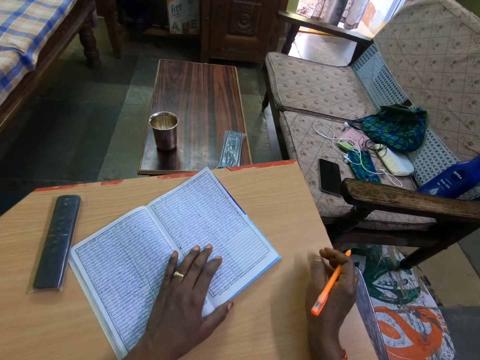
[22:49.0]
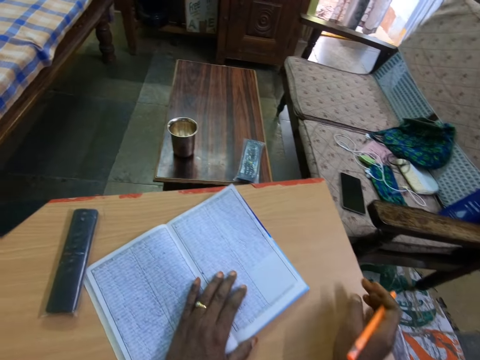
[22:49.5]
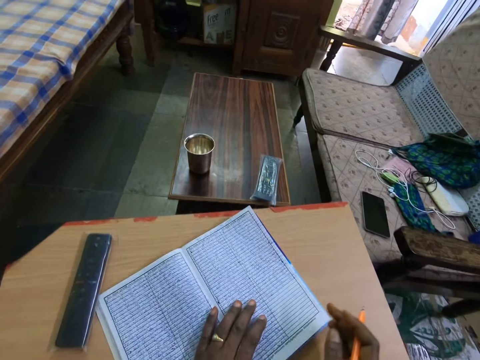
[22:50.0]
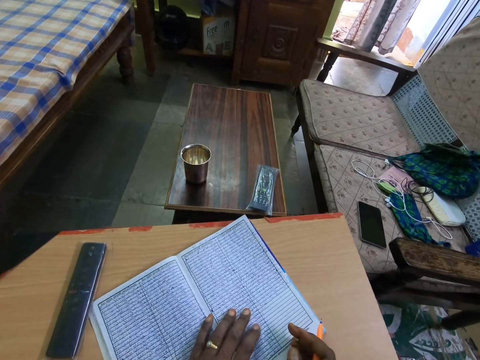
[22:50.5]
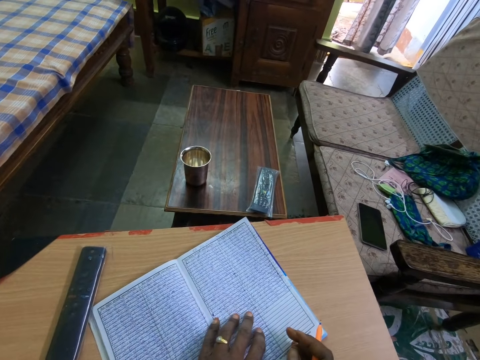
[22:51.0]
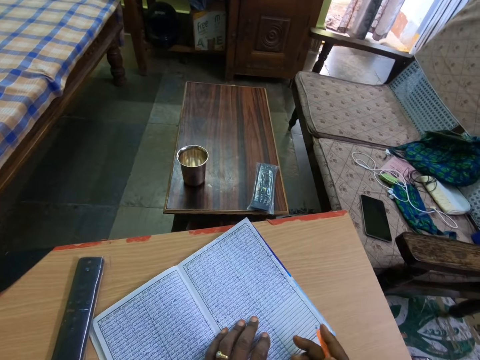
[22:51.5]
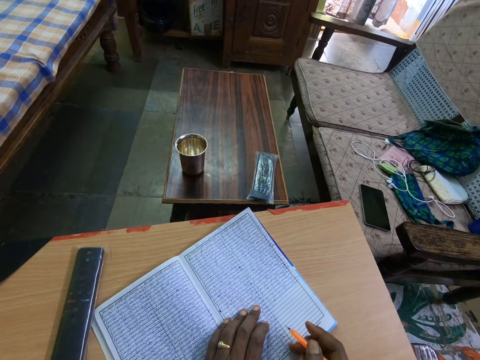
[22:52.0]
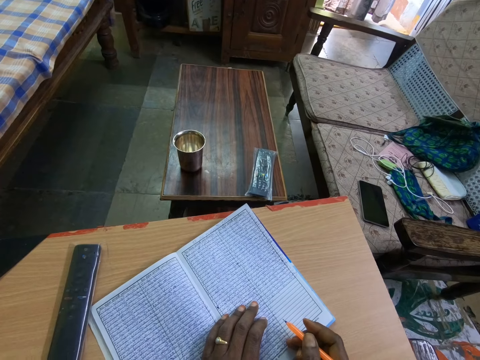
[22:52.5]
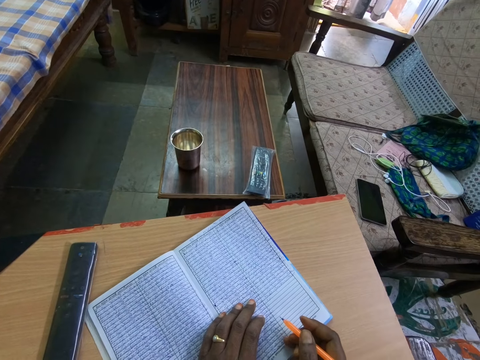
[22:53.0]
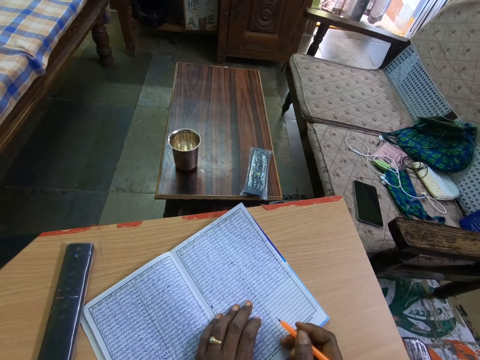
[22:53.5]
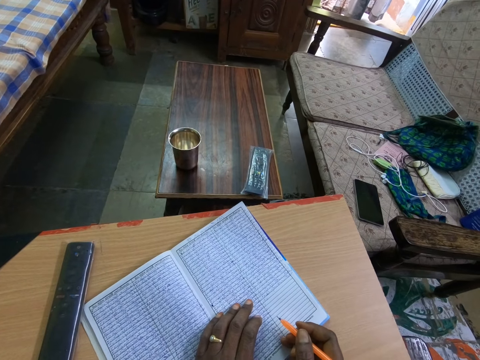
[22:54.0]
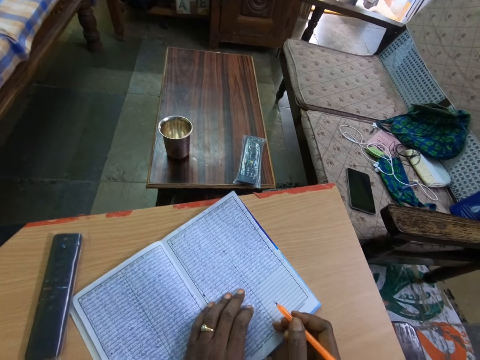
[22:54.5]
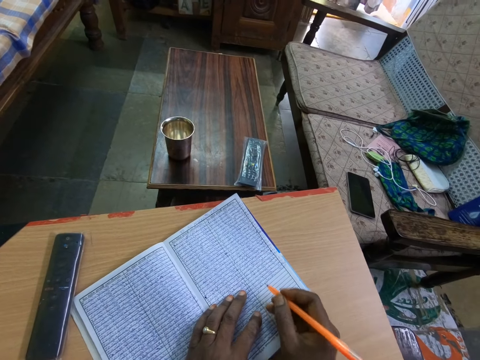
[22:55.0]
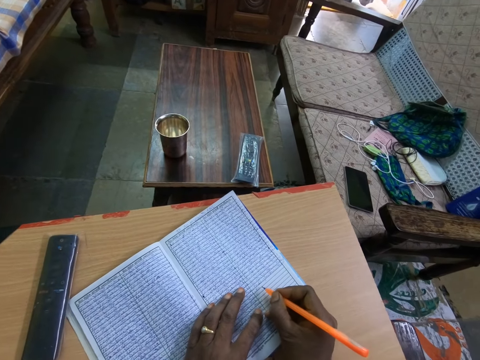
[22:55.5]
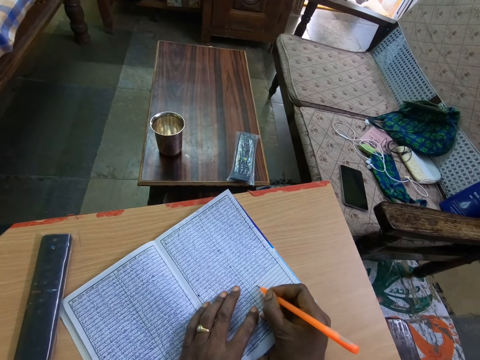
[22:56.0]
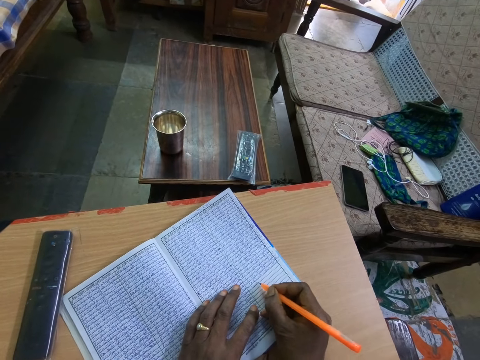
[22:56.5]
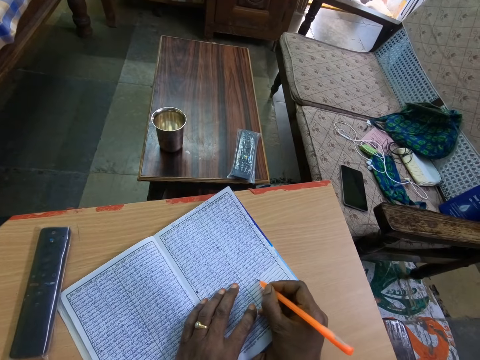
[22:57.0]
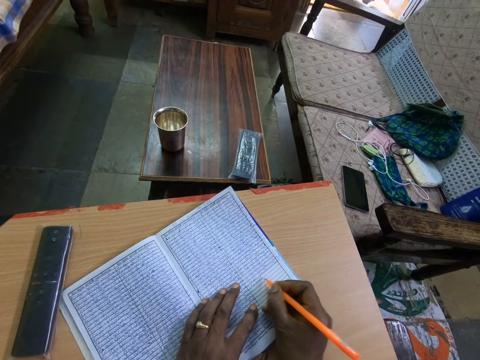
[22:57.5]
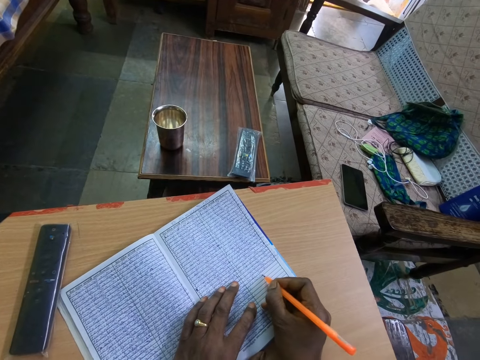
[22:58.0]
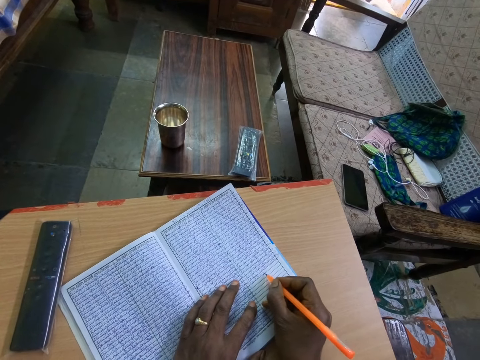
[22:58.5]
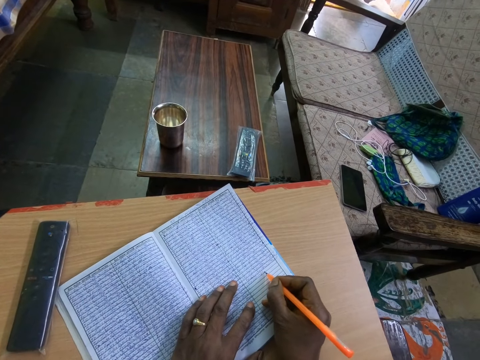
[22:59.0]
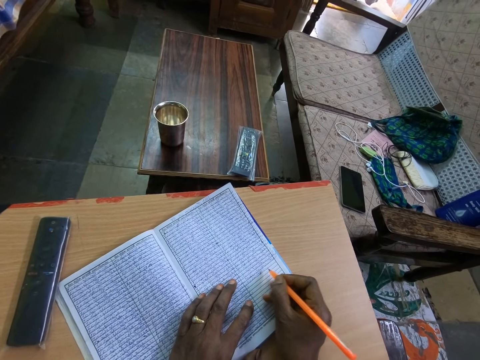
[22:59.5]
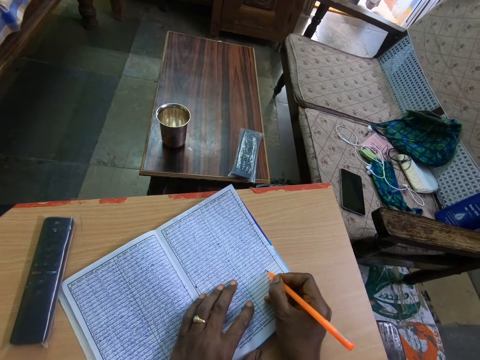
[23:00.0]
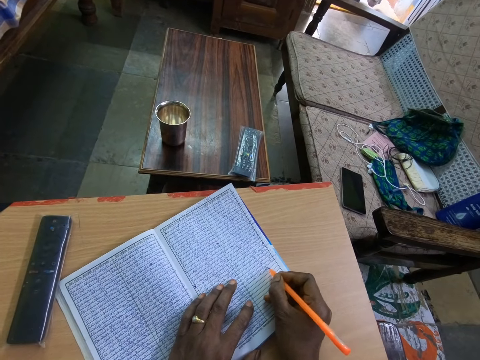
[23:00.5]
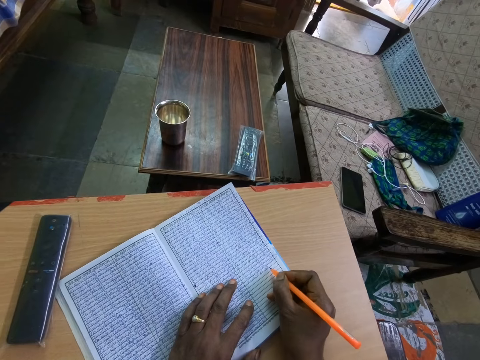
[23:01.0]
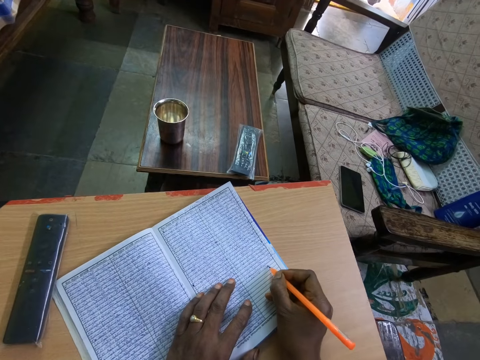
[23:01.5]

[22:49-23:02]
The camera wearer moves the book on the table with her left hand. She places her right hand on the book. She looks at the book. She writes on the book on the table with the pen in her right hand.

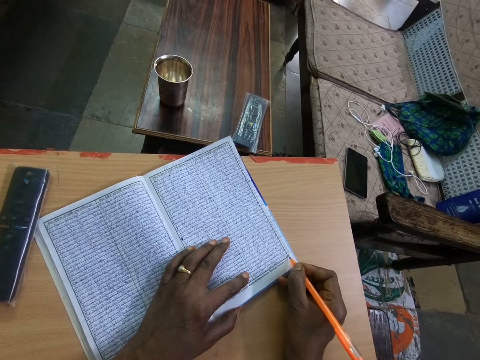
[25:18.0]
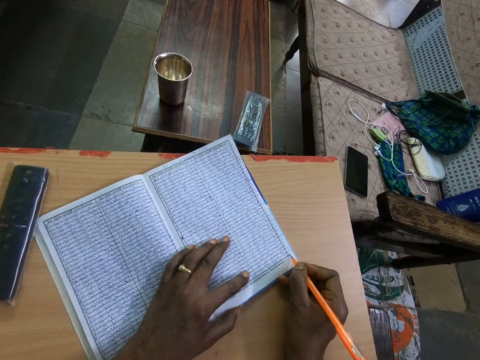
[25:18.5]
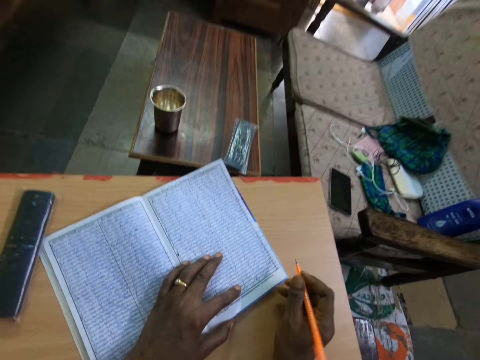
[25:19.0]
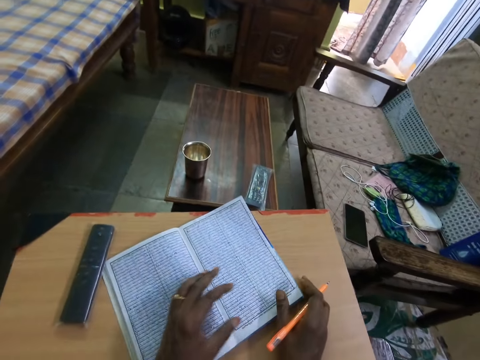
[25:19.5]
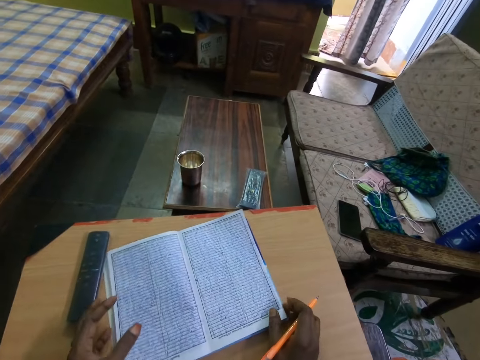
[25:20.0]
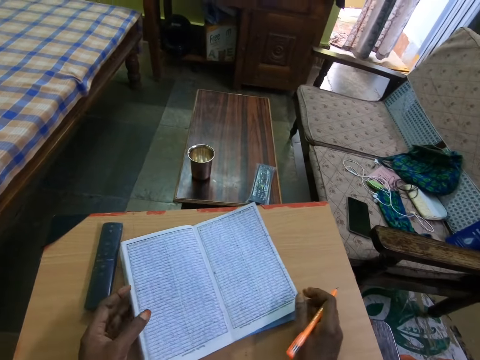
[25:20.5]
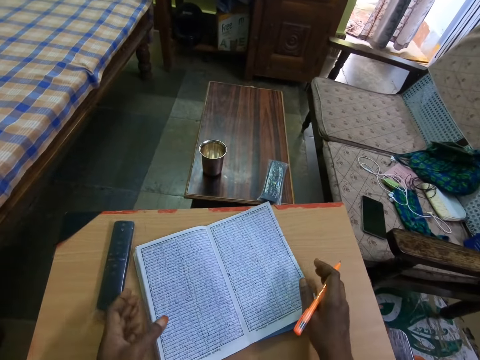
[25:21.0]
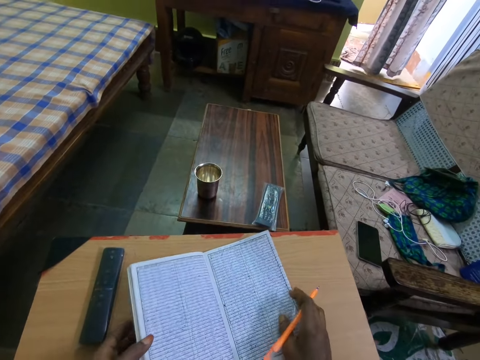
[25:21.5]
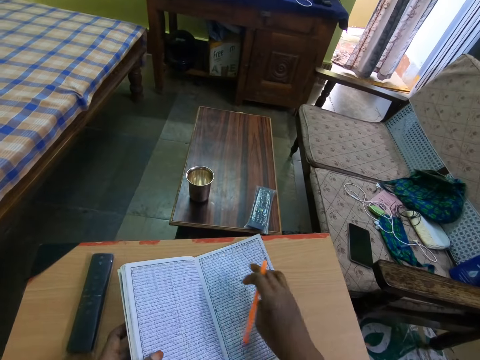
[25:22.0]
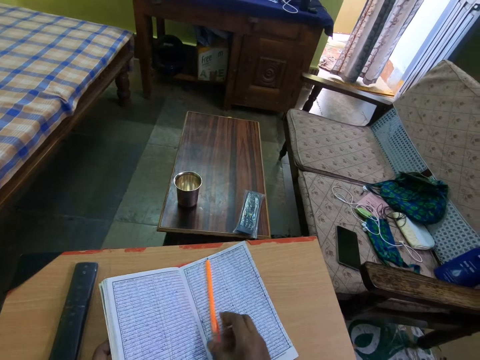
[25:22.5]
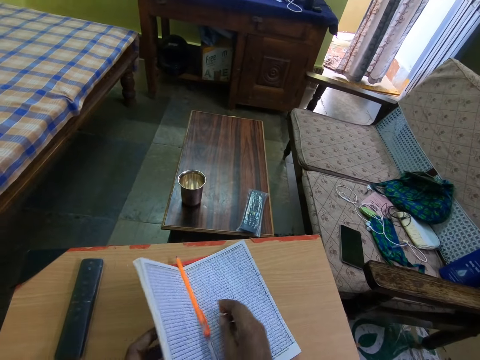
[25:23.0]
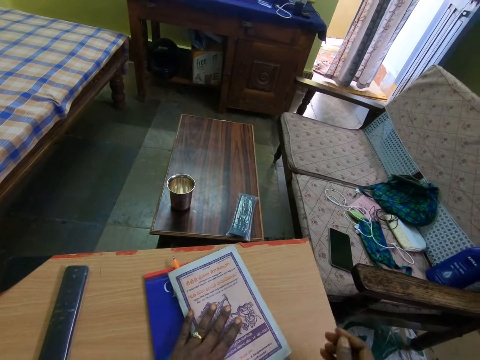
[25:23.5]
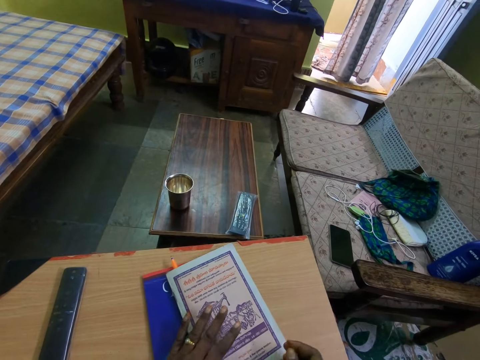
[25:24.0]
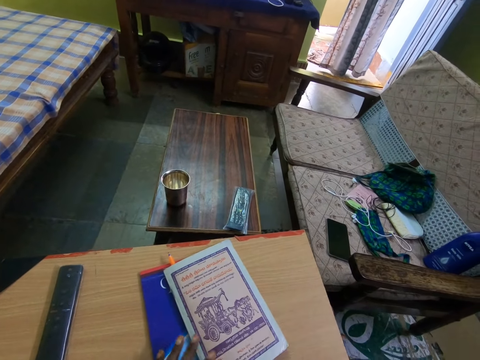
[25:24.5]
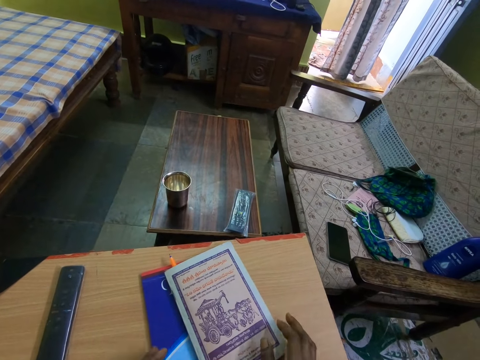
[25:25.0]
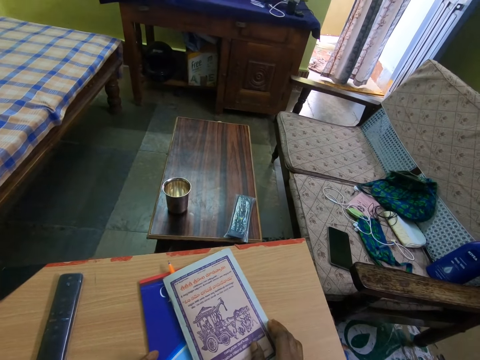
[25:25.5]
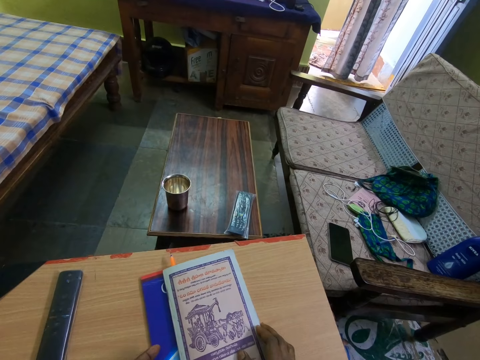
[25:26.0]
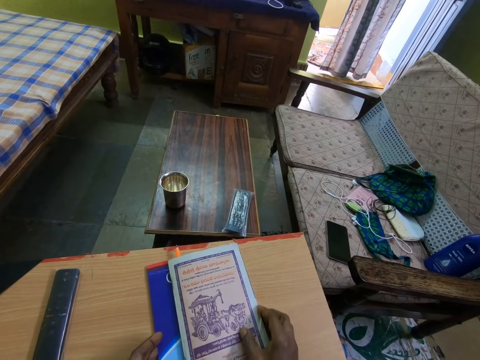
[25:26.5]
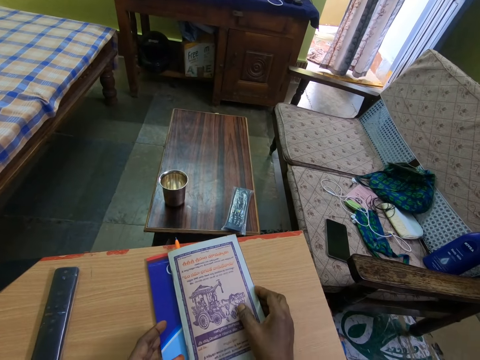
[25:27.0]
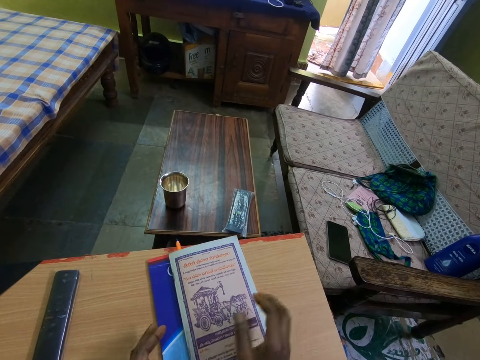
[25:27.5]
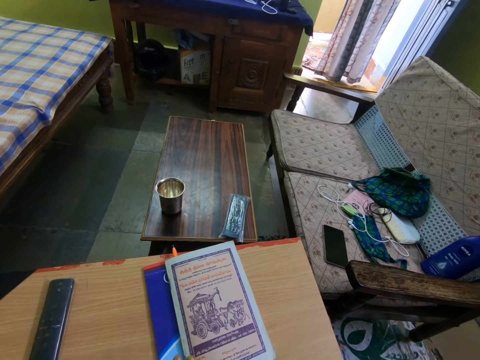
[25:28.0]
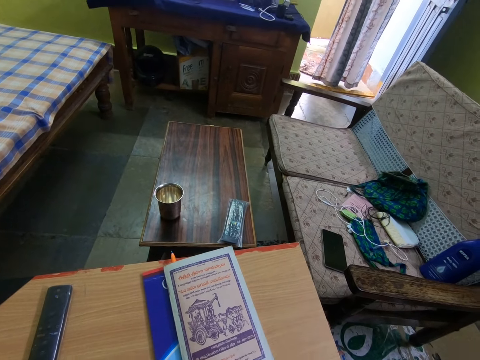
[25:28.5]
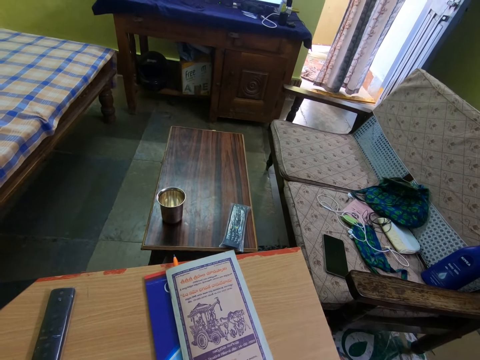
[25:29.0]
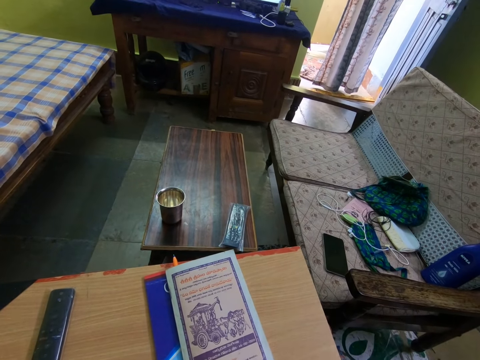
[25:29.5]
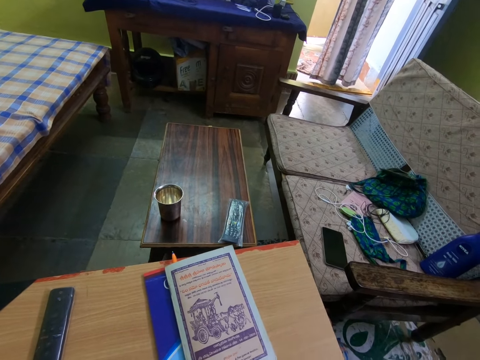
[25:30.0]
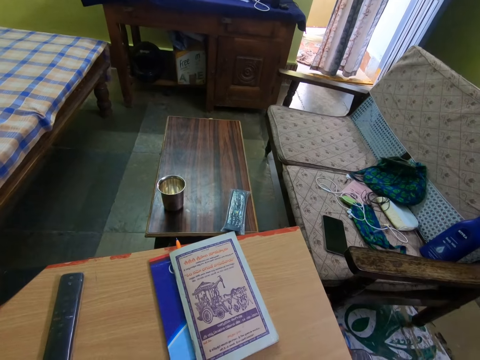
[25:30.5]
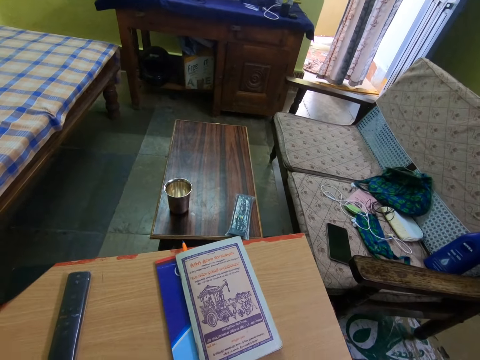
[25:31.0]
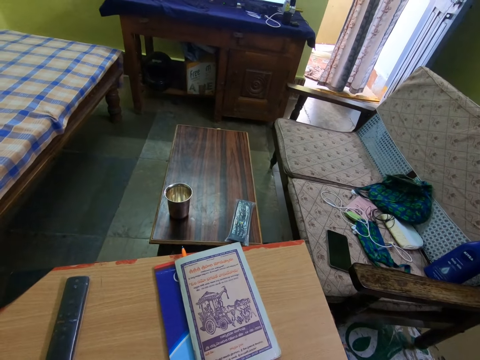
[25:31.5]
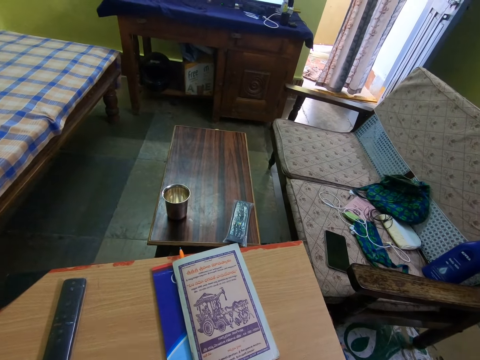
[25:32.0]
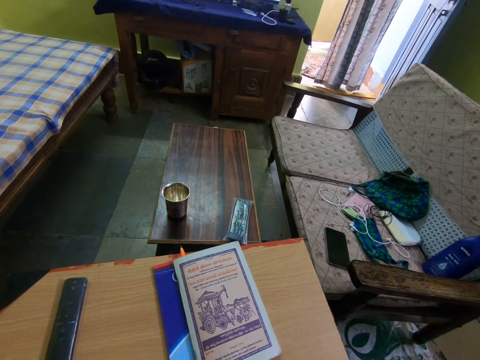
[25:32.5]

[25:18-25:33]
The camera wearer lifts her left hand from the book. She moves the book on the table with her right hand. She holds the book on the table with both hands. She drops the pen at the middle of the book with her right hand. She moves the pen with her right hand. She closes the book on the table with her left hand. She adjusts the book on a book on the table with her right hand. She moves the books on the table with both hands. She holds both hands together. She looks around. She lifts up her right hand. She lifts up her left hand. She looks around.
